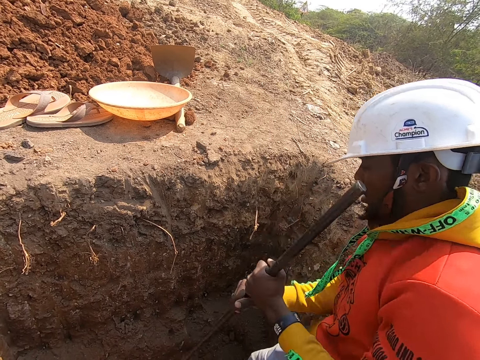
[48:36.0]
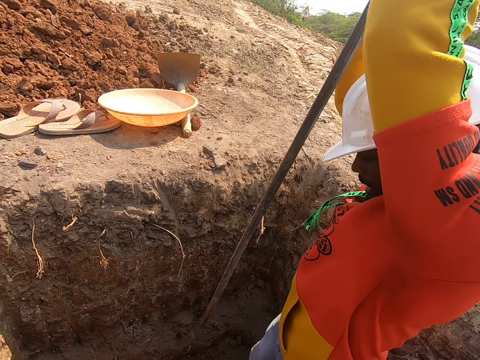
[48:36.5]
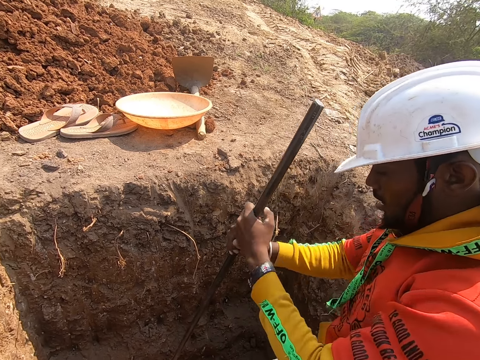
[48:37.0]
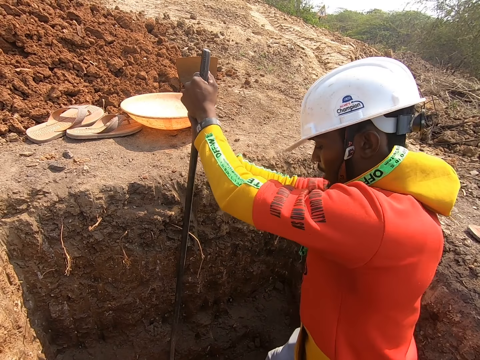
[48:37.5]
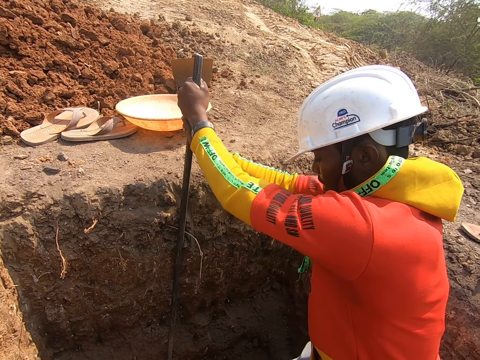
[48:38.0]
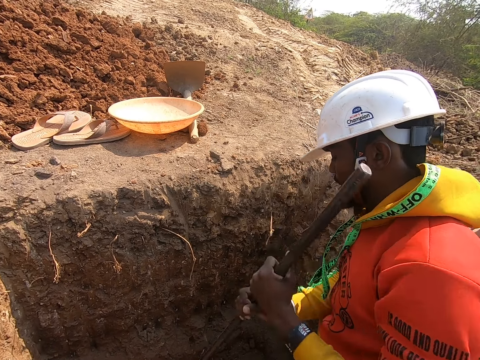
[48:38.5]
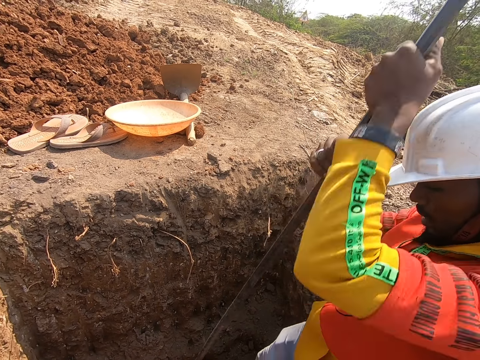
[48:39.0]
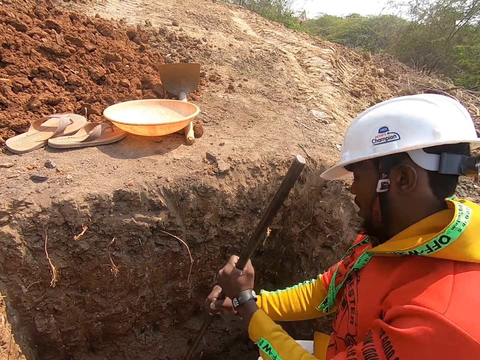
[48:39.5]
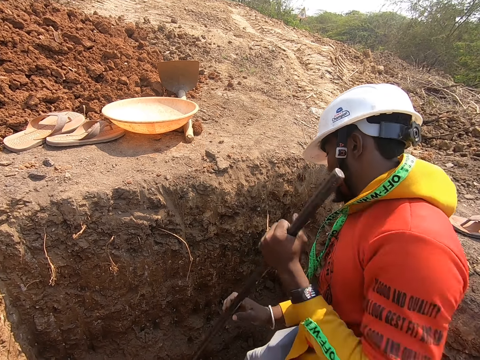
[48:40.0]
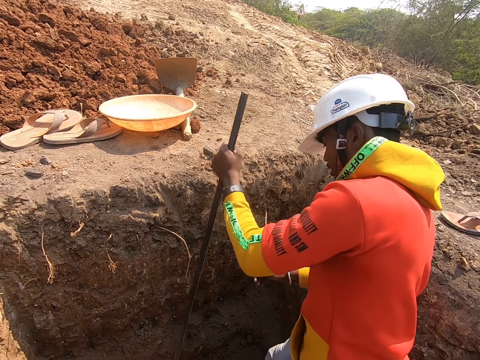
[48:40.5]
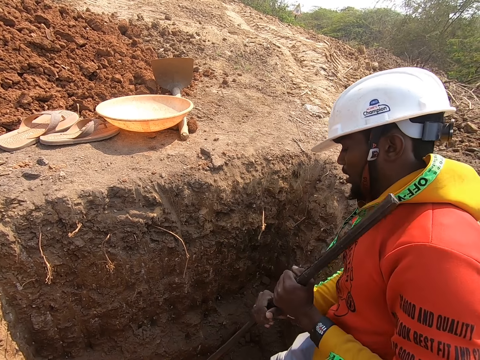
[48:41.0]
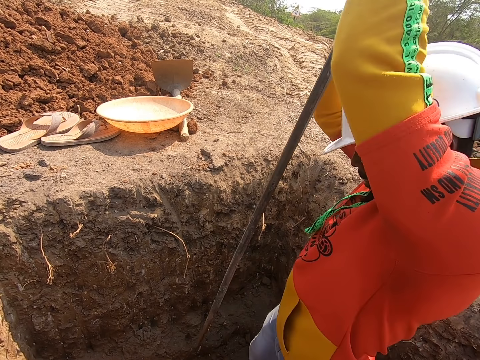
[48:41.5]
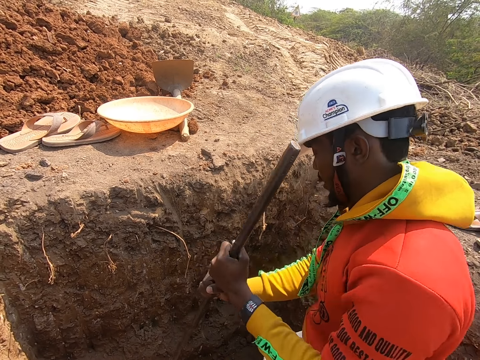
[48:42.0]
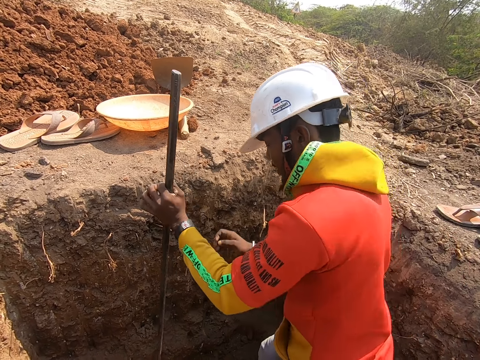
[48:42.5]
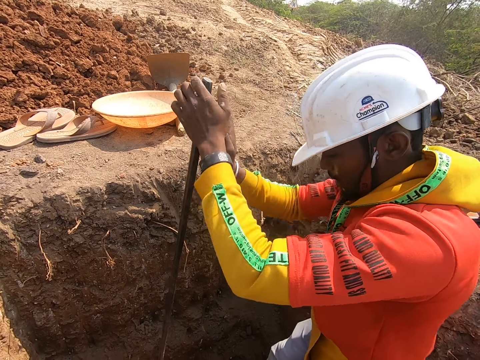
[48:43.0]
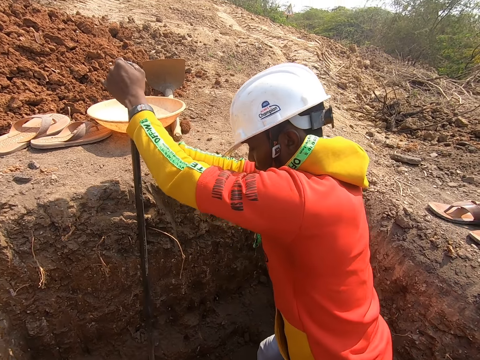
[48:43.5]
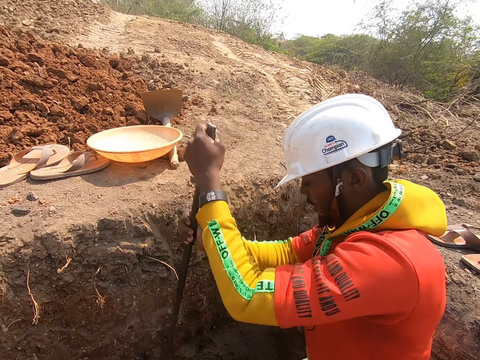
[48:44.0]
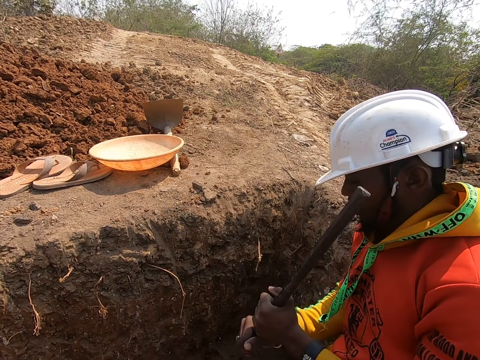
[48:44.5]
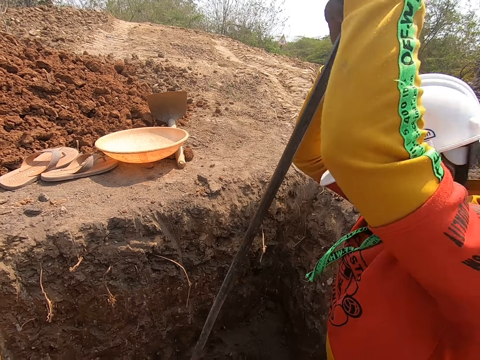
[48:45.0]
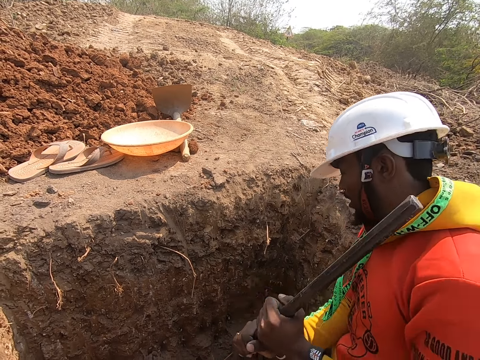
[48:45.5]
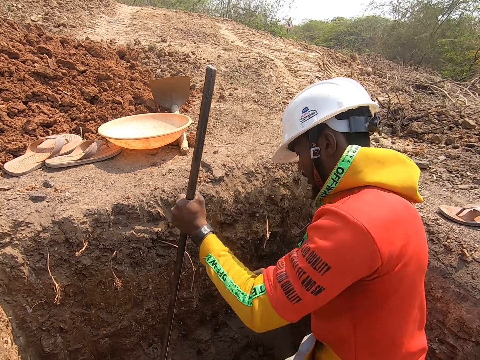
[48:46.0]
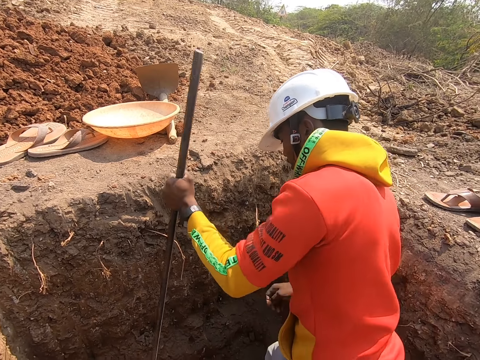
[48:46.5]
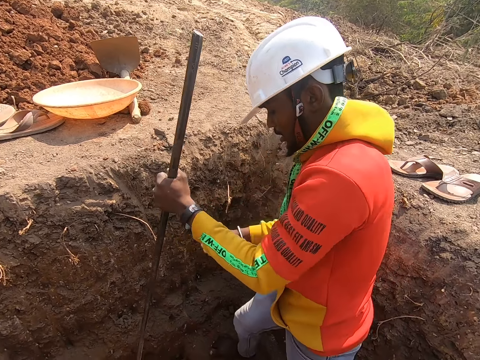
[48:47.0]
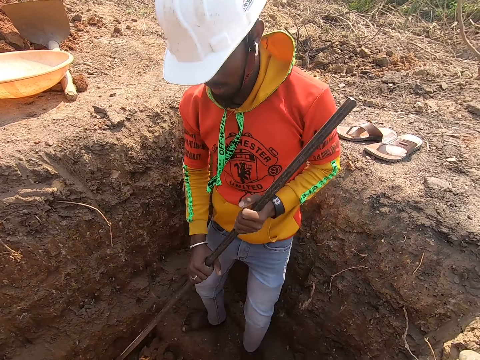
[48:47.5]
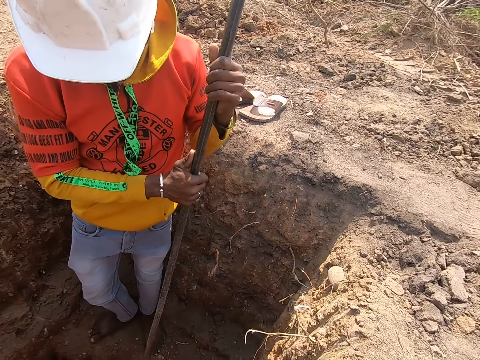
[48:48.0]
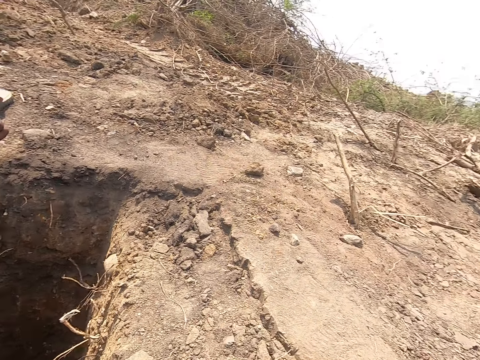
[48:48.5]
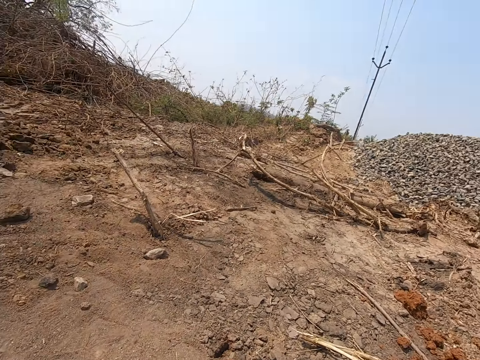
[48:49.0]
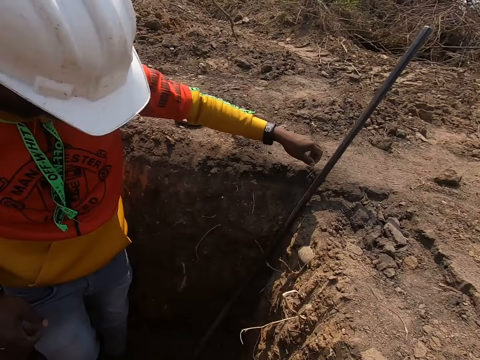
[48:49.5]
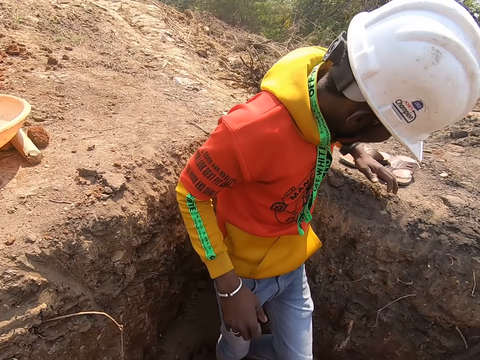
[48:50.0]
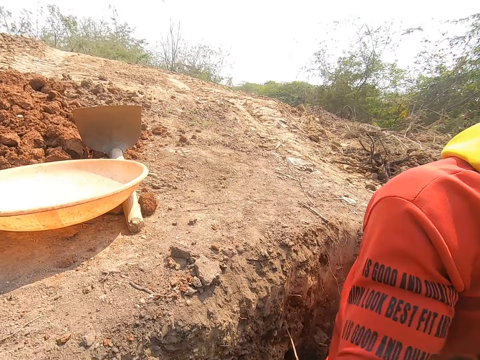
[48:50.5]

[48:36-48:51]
A person moves around. The camera wearer turns around.

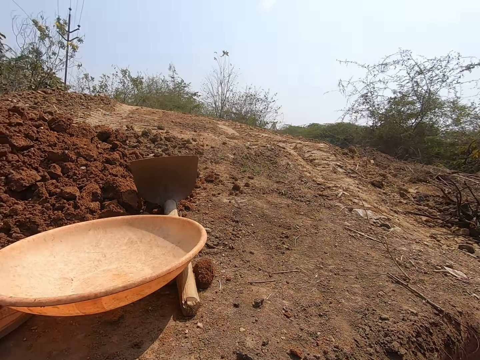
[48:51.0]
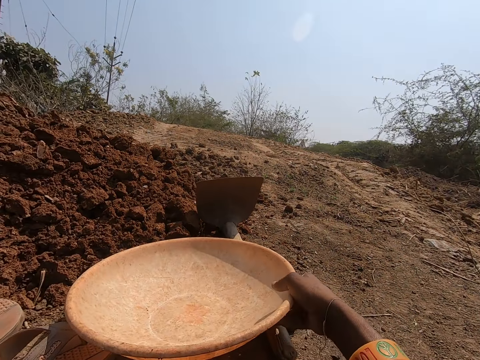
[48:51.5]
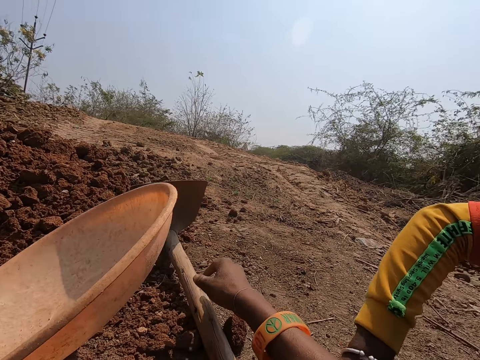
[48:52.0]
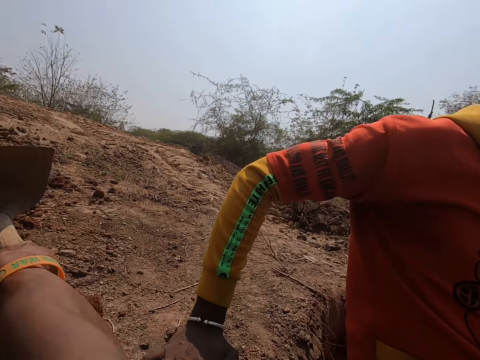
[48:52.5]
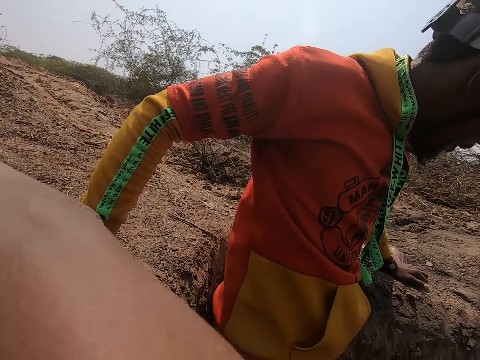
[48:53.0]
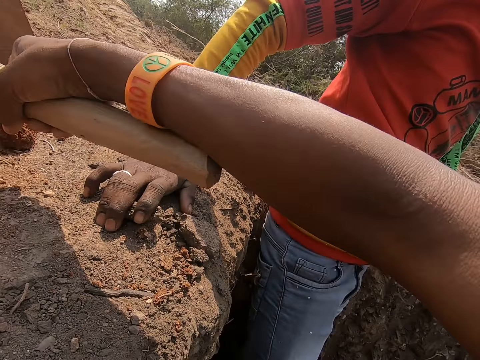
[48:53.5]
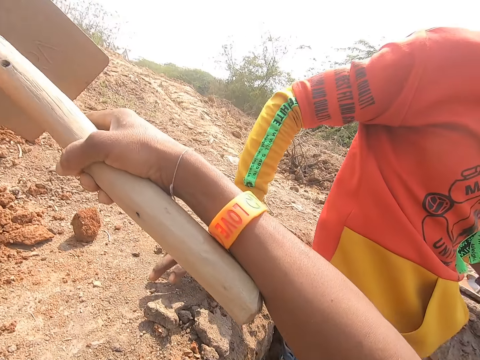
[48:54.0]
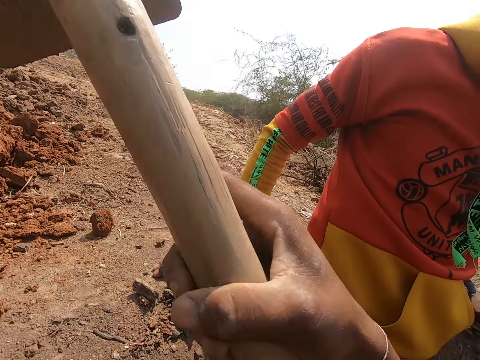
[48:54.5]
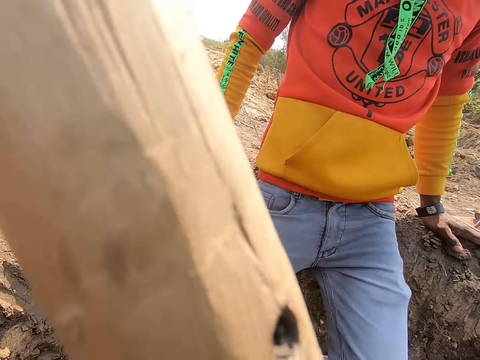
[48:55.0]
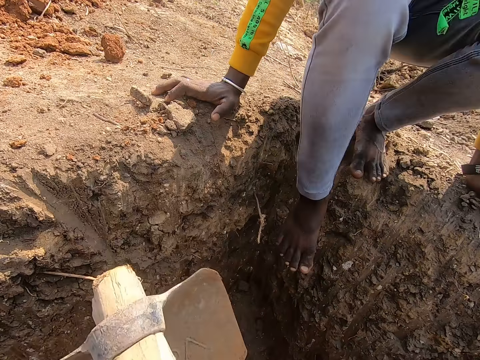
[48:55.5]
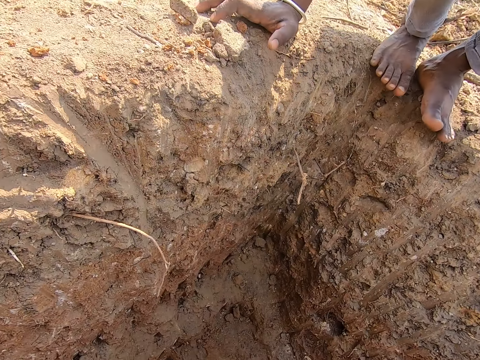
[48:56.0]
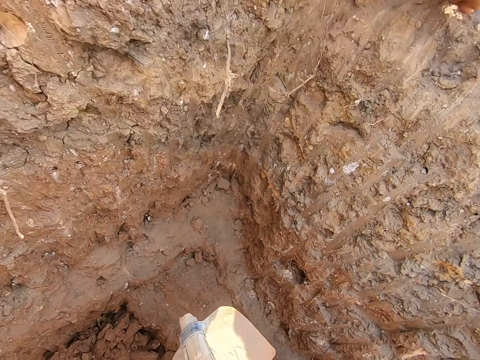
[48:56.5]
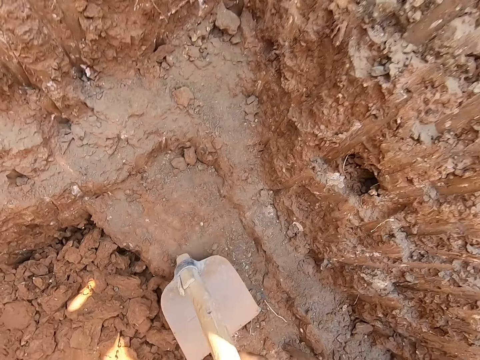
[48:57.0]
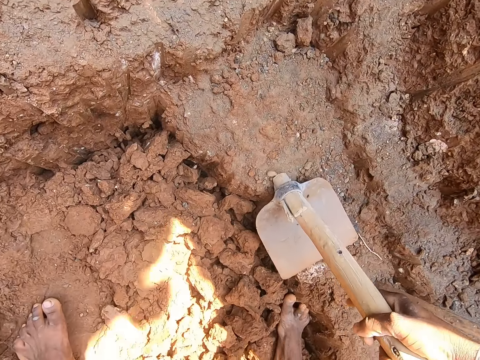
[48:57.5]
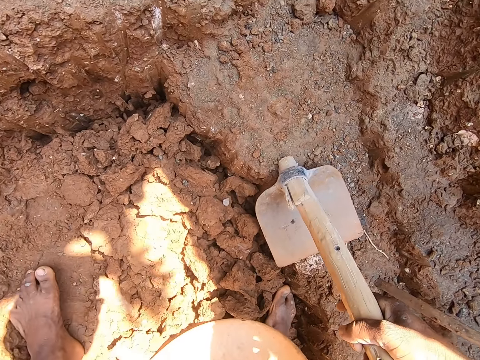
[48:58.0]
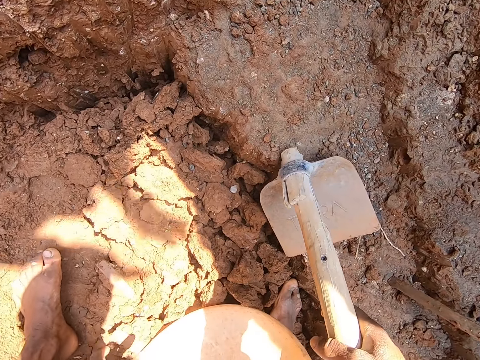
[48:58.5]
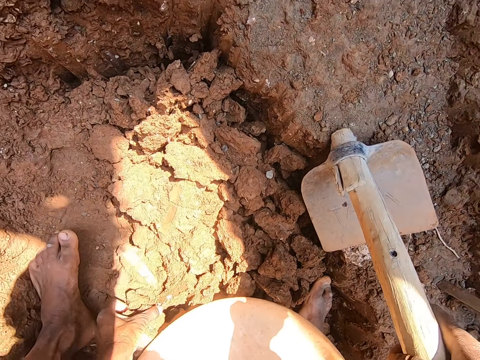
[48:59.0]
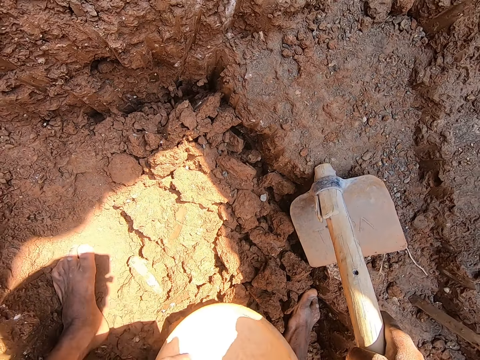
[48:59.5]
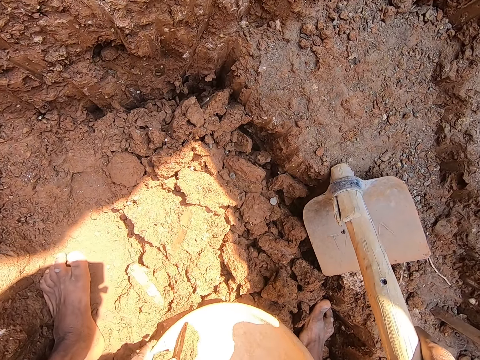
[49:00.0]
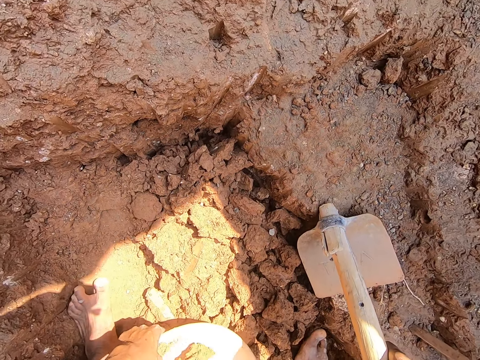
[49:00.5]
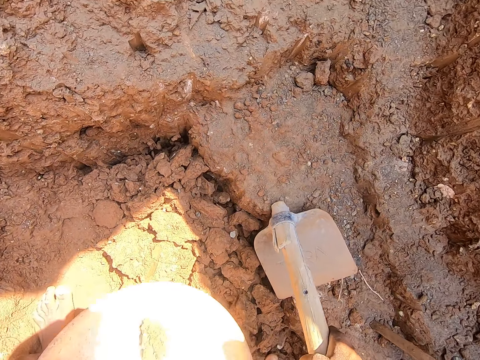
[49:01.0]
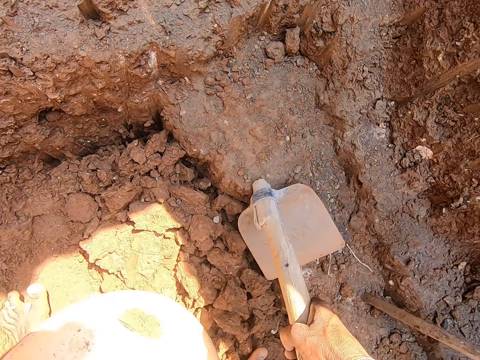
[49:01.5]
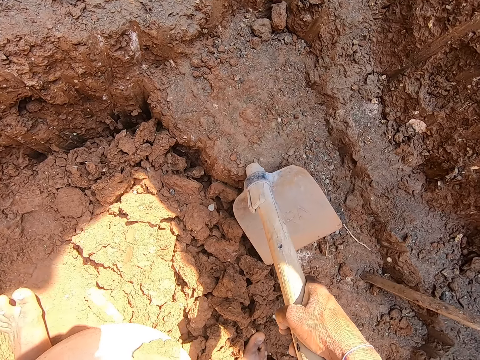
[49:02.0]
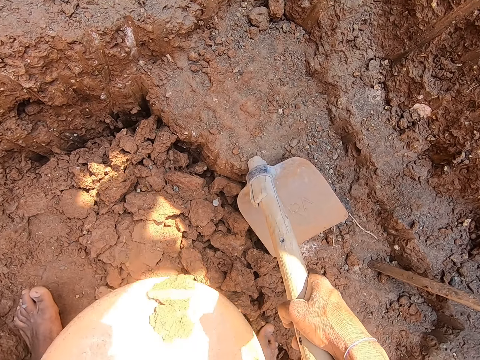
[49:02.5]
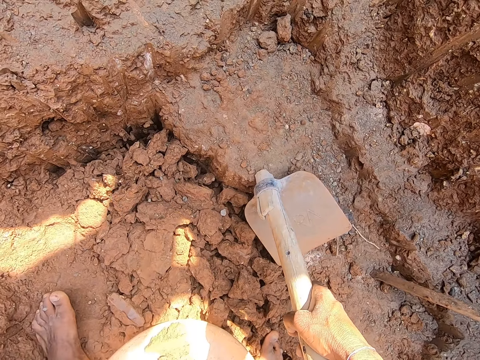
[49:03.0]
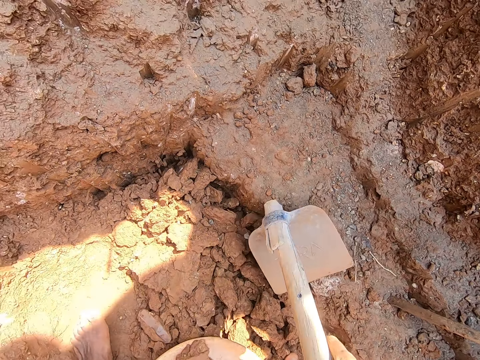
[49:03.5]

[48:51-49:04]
The camera wearer touches a bowl with his right hand. He passes the bowl from his right hand to his left hand. He holds a tray. He picks up a hoe on the ground with his right hand. He holds a jembe. A person jumps out of the hole. The camera wearer holds the jembe. He picks up a stone on the ground with his left hand. He holds sand. He drops the stone in the bowl on the ground. He moves the bowl on the ground with his left hand. He puts the sand on the tray.
